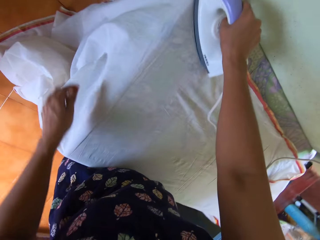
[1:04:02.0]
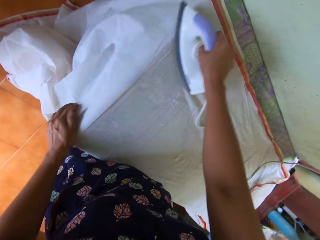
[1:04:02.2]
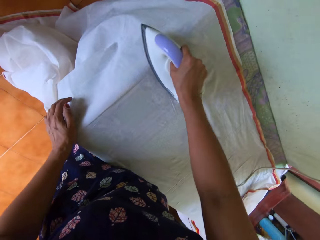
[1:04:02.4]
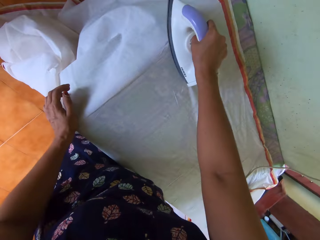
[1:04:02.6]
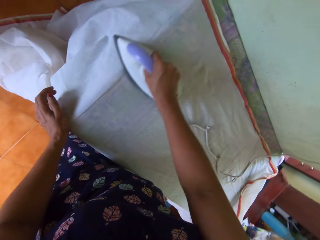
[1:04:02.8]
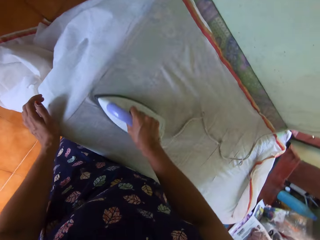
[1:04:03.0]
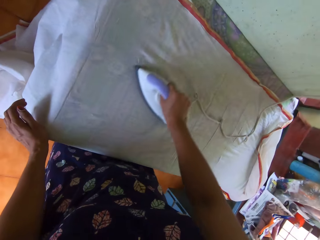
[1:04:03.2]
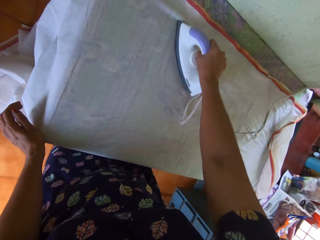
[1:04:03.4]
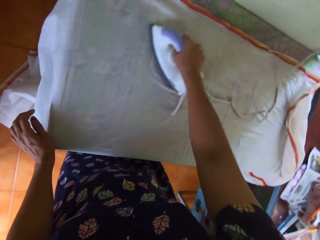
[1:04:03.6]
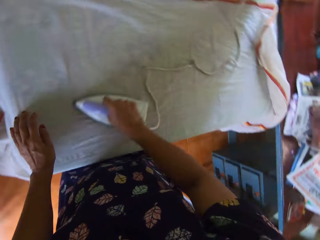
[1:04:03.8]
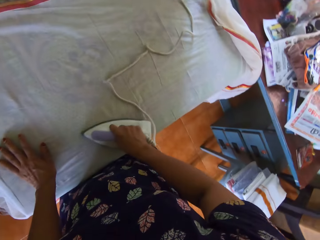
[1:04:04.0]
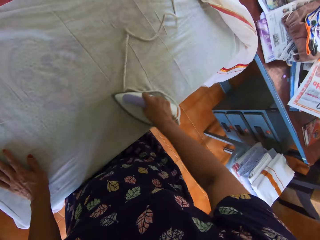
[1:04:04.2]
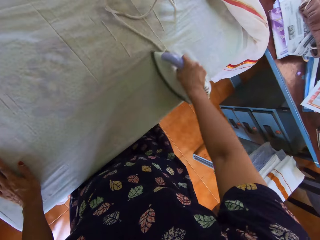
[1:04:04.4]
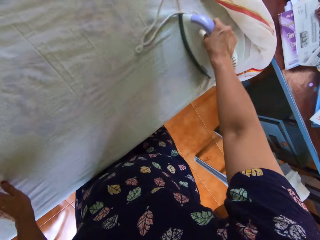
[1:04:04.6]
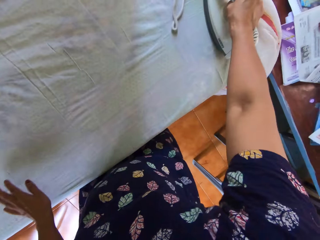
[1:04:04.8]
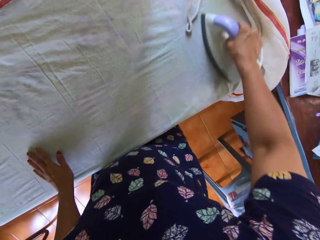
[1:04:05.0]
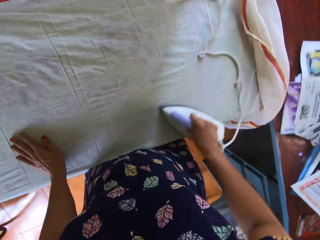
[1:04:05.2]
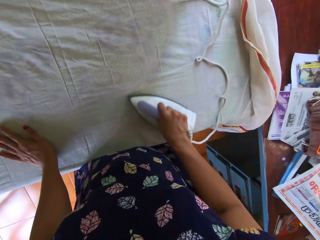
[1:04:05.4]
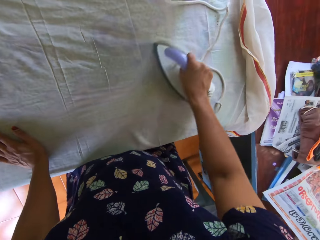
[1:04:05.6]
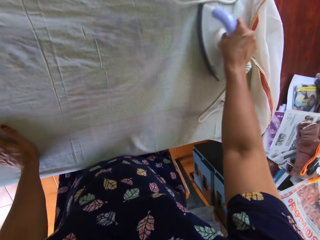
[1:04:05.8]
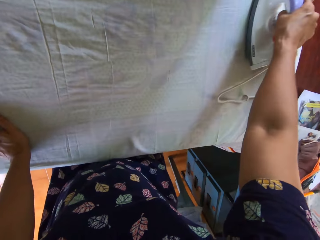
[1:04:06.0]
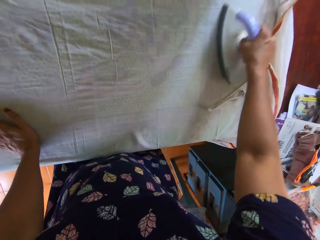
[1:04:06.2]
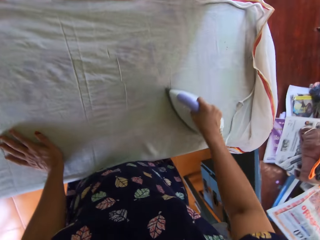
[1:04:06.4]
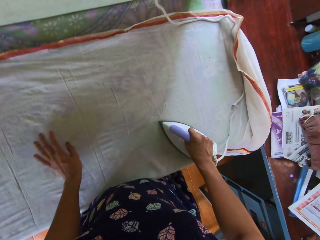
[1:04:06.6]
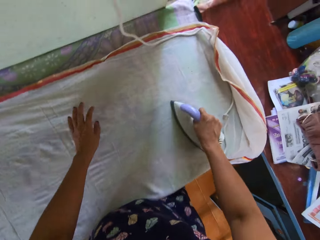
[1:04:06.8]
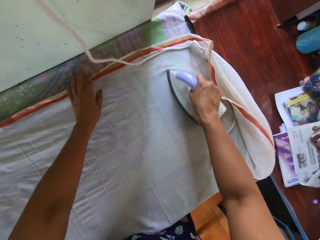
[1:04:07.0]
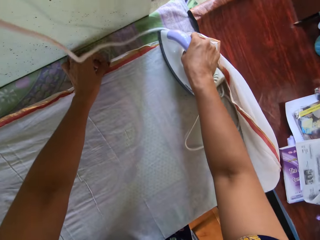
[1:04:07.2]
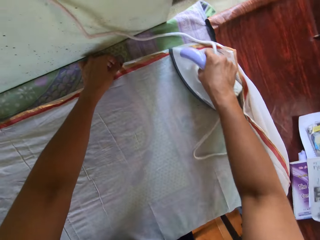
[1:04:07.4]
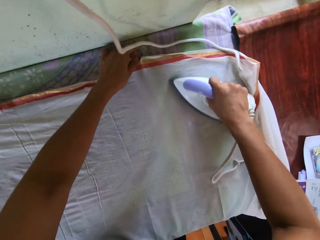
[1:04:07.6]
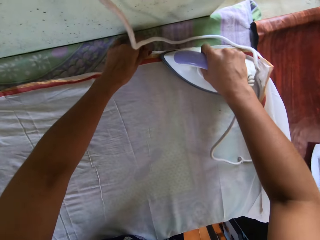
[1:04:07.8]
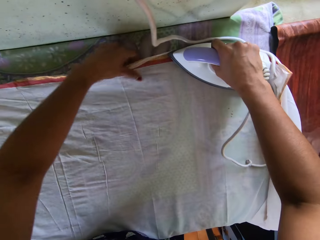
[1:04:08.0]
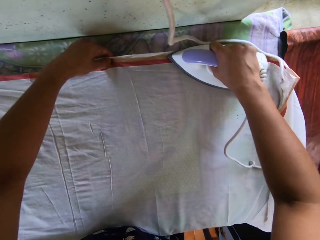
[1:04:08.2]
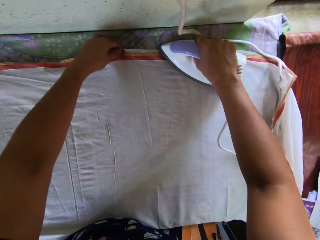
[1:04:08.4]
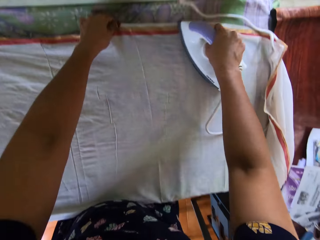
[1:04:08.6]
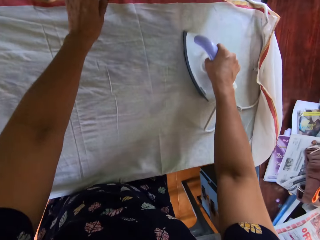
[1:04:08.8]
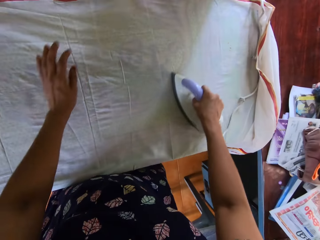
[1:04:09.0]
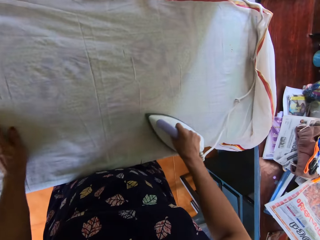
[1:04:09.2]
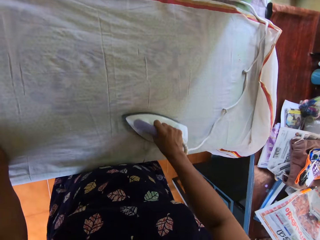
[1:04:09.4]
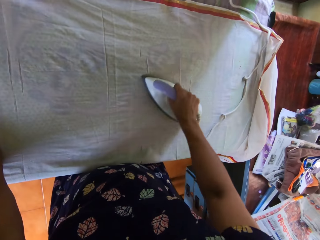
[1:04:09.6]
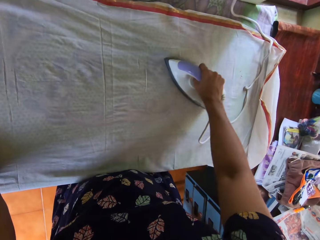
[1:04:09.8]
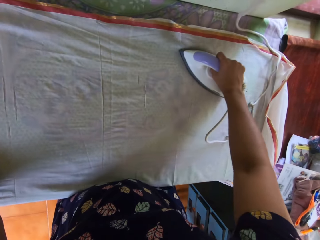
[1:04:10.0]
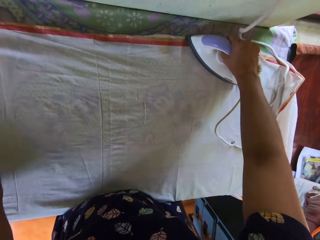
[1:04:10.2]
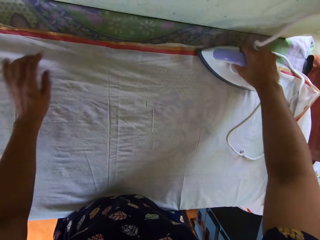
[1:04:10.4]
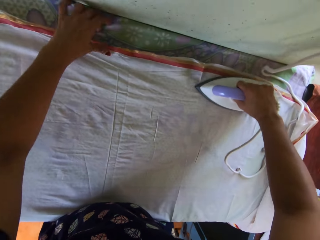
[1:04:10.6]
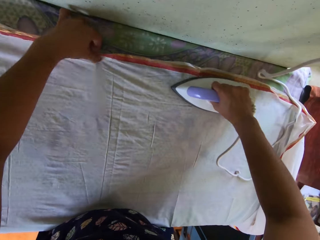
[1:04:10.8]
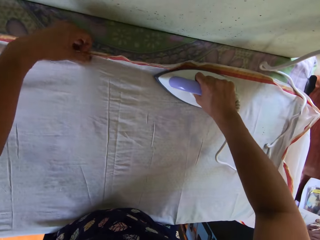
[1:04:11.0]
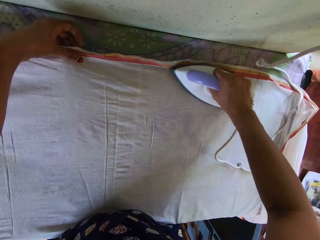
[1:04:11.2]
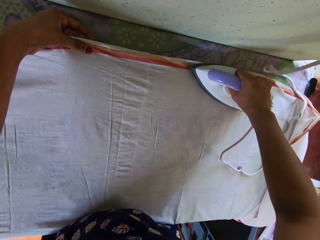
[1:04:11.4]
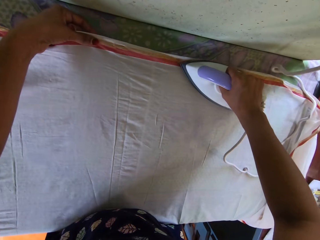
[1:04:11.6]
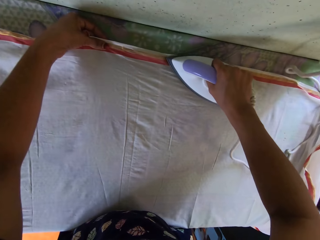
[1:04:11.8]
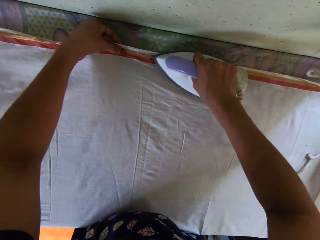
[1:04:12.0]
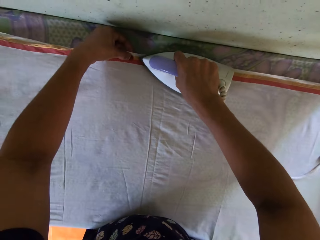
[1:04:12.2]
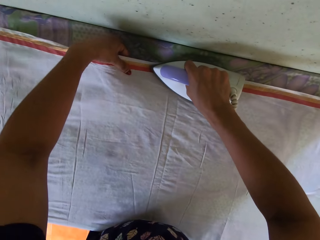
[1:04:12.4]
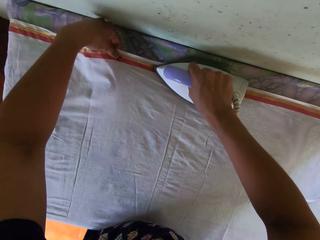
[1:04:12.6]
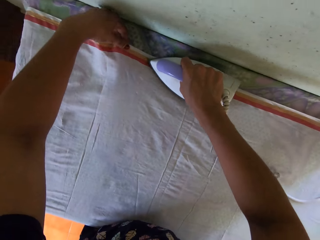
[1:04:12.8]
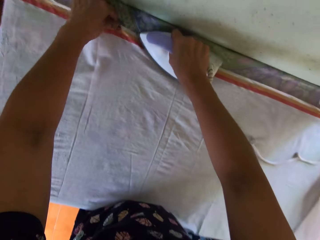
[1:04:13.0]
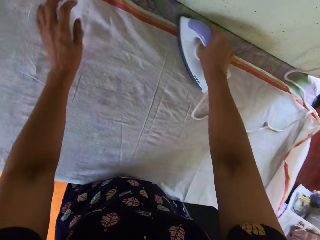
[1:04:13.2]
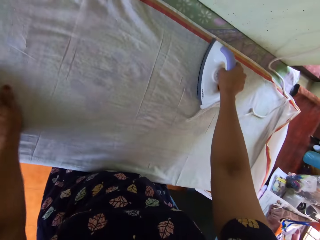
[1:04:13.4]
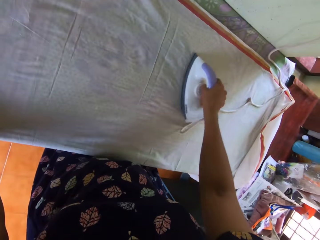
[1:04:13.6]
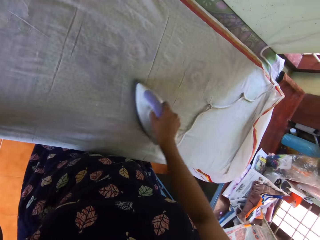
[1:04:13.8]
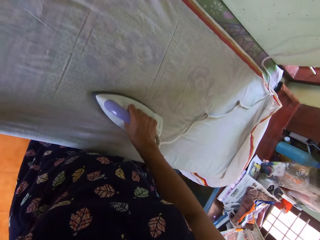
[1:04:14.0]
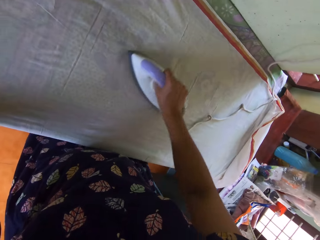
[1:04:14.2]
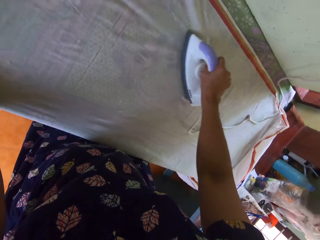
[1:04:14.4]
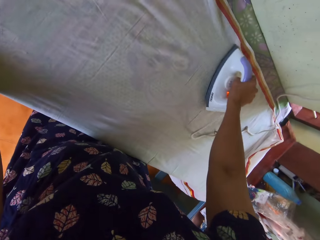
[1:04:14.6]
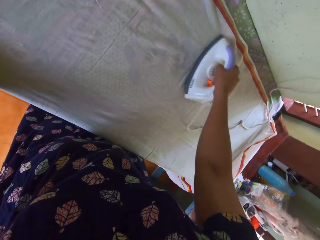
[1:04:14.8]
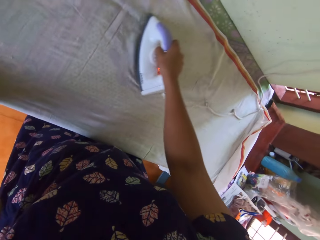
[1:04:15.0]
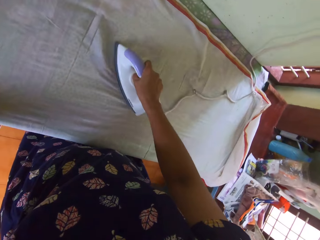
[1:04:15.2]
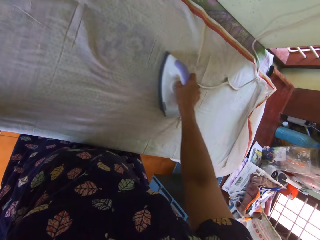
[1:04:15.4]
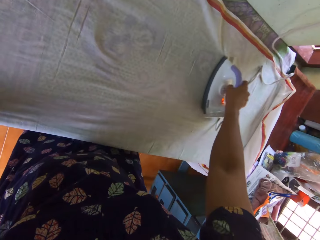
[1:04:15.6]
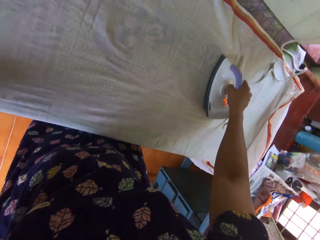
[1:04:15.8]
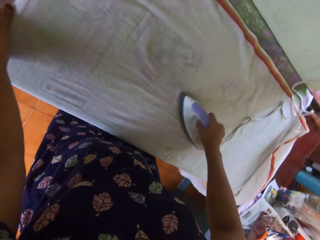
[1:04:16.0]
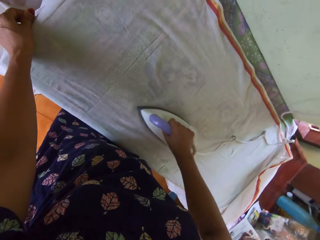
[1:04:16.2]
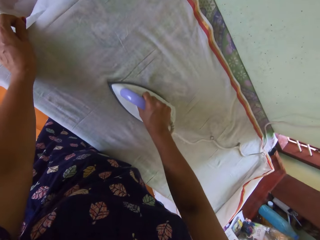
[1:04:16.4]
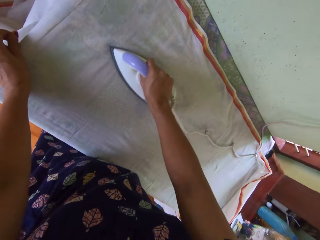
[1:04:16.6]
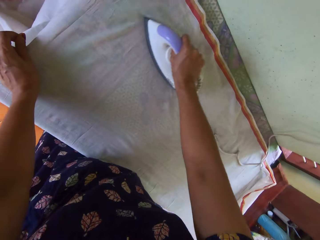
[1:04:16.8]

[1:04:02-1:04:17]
The camera wearer holds the piece of cloth. They do so repeatedly. They stretch the piece of cloth. They do so again. They hold the piece of cloth. They stretch the piece of cloth. They do so again. They hold the piece of cloth.

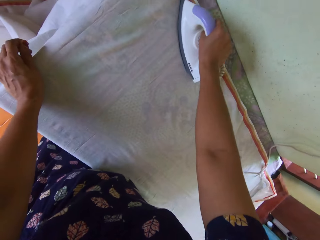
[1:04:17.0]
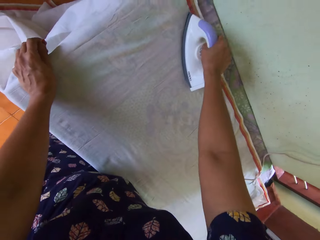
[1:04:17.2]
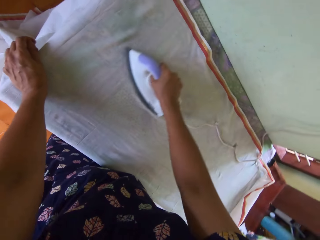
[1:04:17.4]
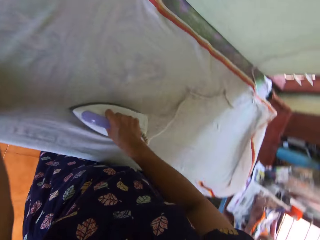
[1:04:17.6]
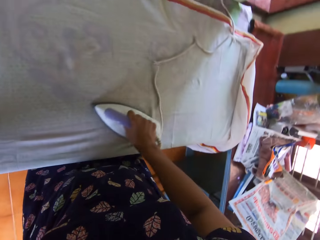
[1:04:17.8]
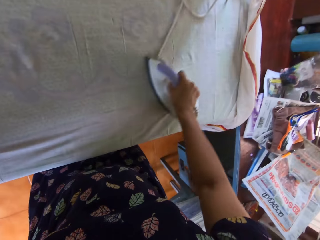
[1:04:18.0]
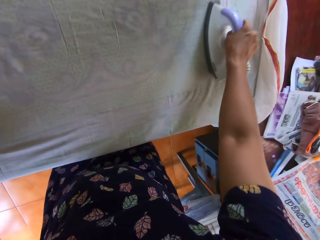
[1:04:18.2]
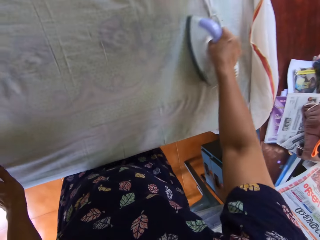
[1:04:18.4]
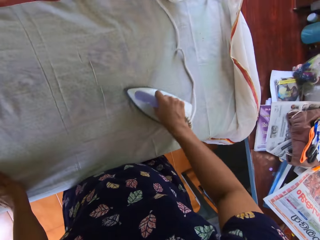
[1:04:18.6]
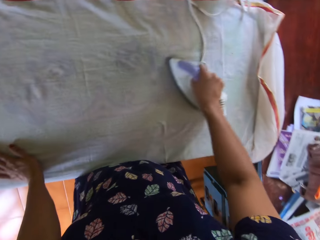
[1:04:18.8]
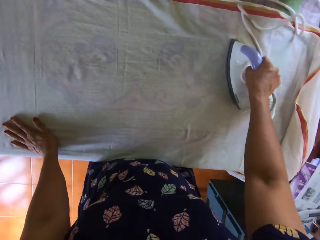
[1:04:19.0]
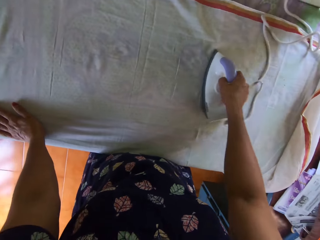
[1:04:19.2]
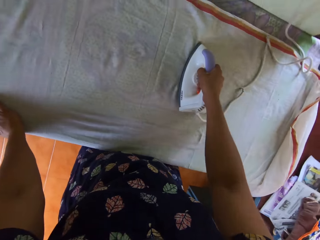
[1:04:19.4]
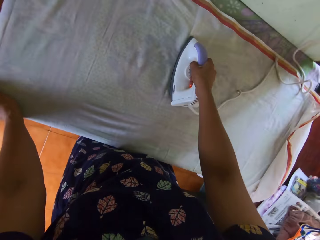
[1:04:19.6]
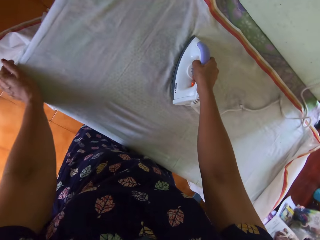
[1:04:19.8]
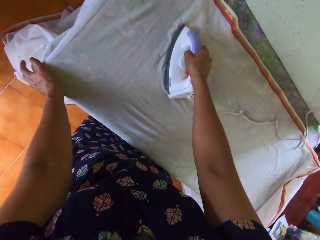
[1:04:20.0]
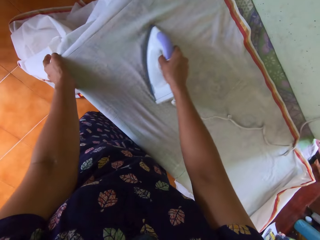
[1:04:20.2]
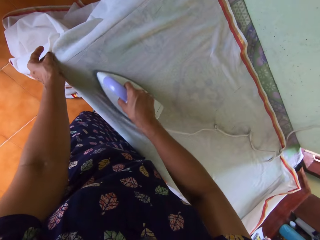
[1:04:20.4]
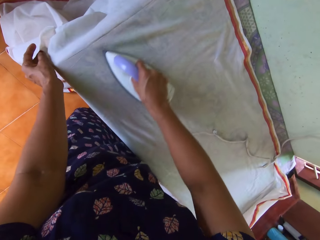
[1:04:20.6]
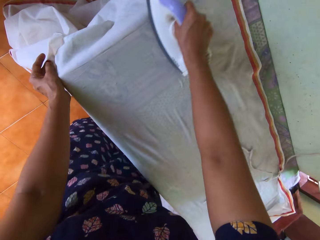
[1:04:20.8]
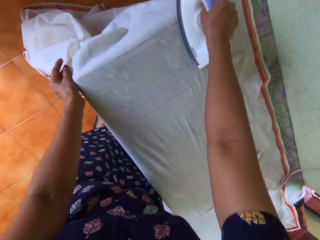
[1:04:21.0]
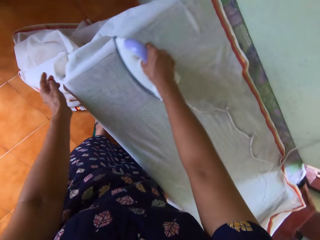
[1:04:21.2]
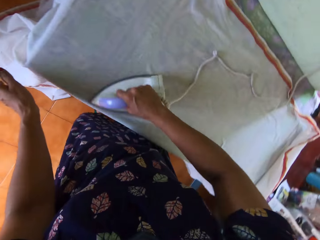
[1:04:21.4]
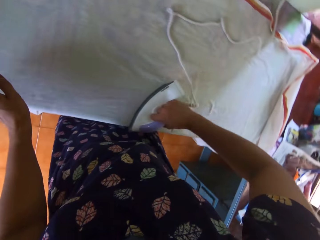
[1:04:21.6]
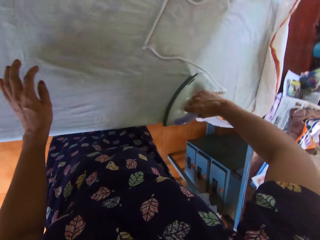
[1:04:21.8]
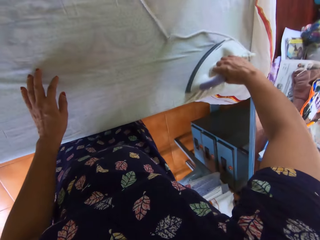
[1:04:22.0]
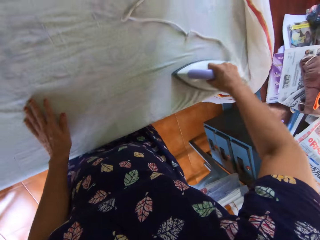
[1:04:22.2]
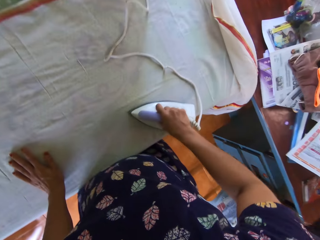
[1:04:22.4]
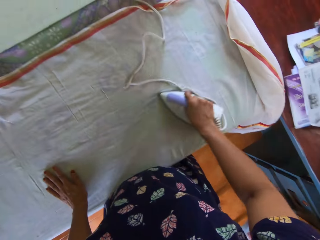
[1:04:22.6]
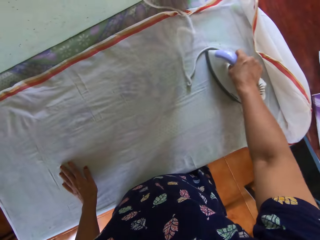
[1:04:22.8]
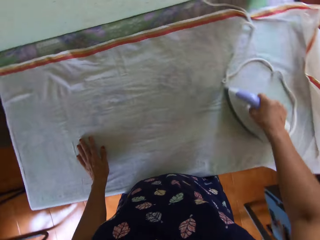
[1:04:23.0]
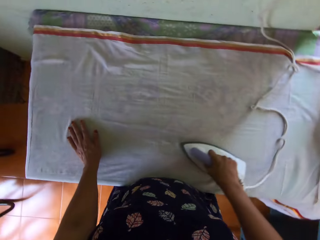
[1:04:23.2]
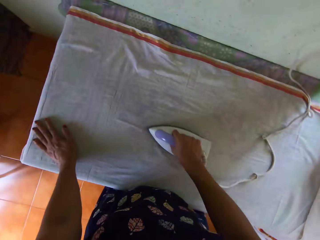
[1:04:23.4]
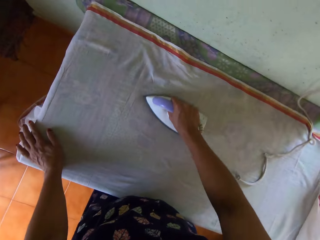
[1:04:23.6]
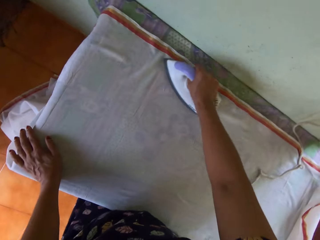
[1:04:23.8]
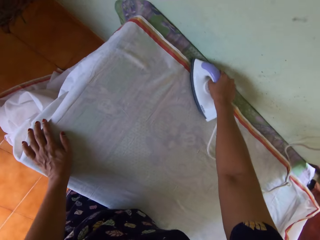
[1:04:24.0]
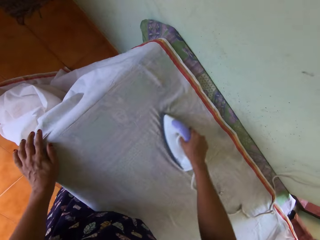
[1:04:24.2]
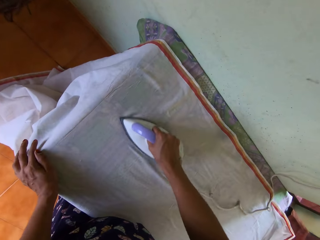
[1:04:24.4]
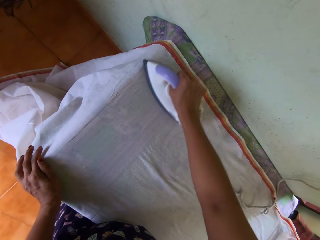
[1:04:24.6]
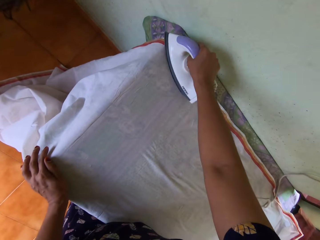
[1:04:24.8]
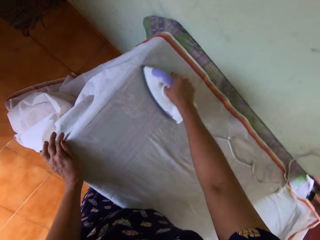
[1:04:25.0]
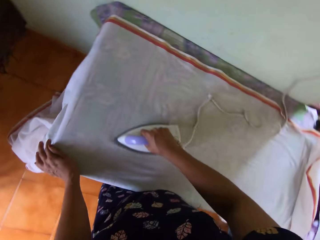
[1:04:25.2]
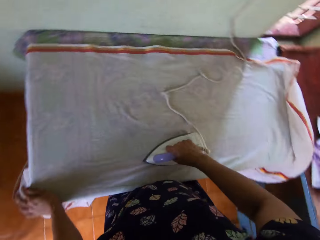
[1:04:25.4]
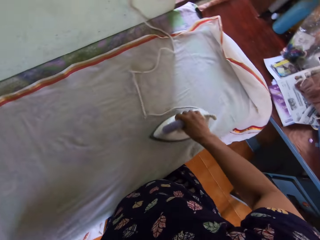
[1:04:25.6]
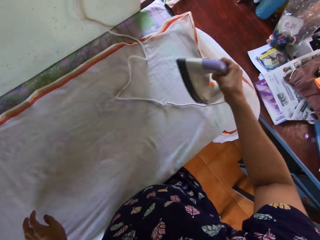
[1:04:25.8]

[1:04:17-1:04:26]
The camera wearer holds the piece of cloth. She moves her hand. She holds the piece of cloth. She moves her hand.
